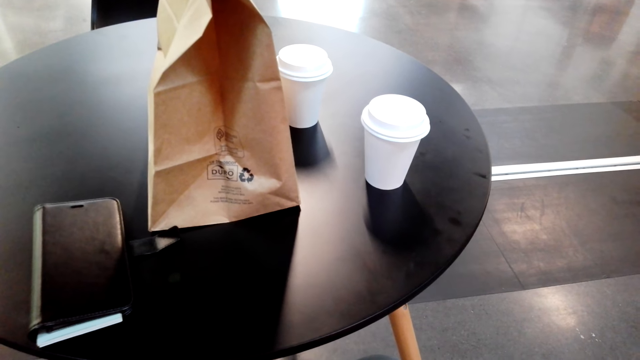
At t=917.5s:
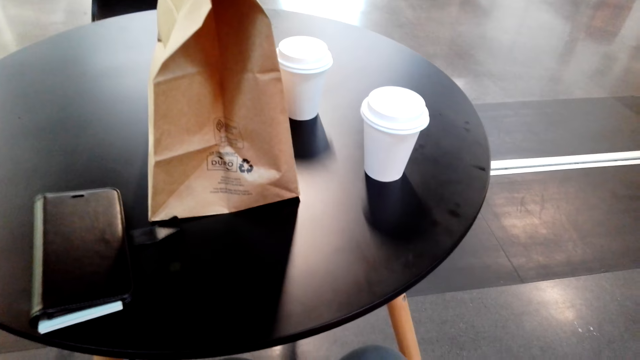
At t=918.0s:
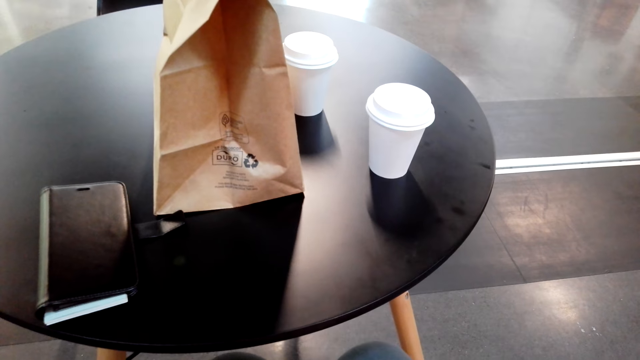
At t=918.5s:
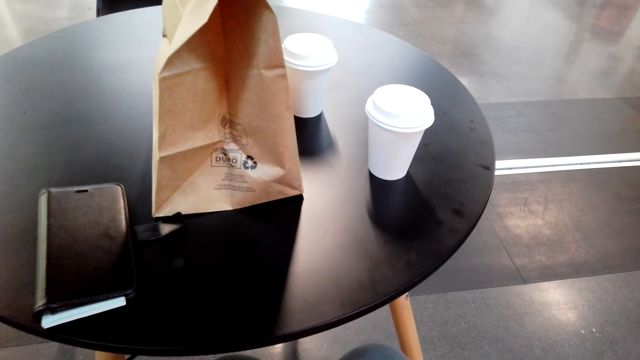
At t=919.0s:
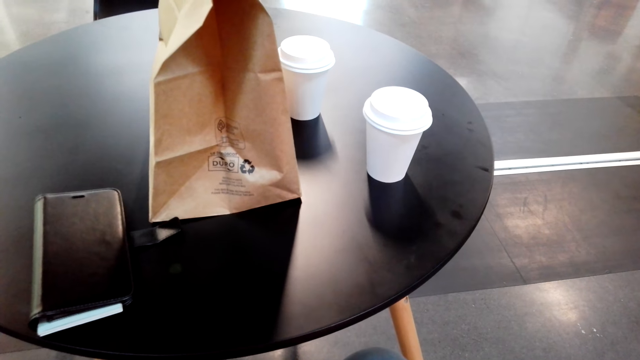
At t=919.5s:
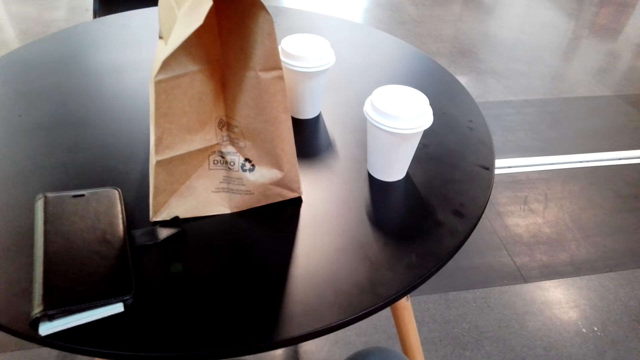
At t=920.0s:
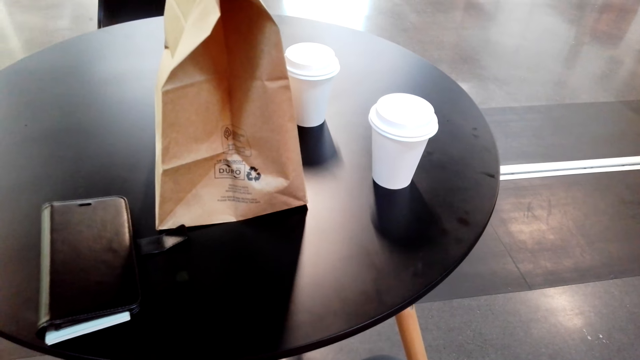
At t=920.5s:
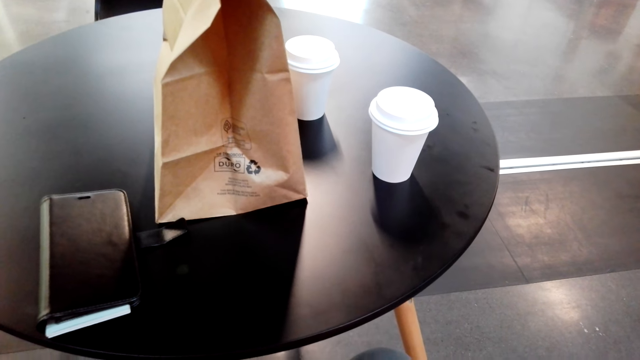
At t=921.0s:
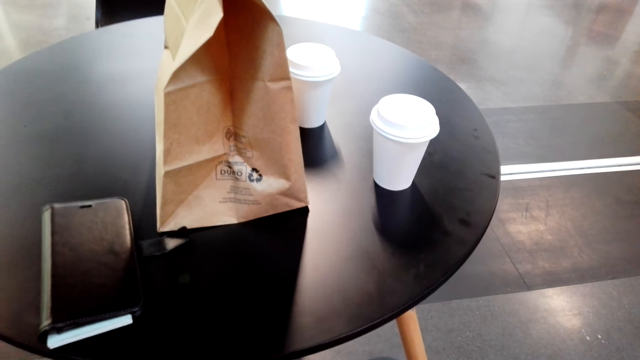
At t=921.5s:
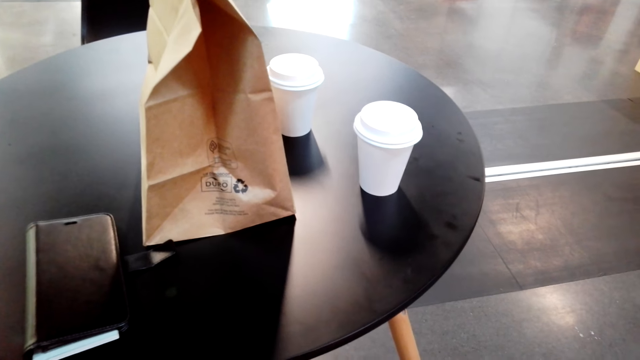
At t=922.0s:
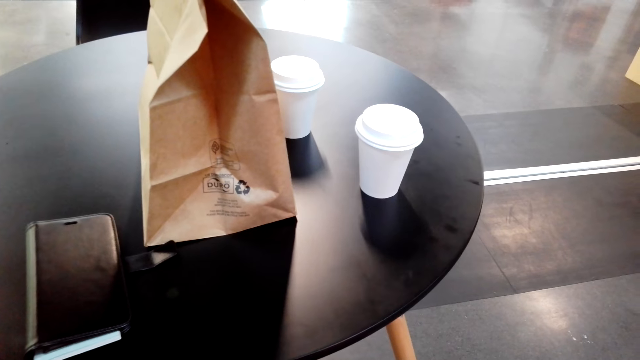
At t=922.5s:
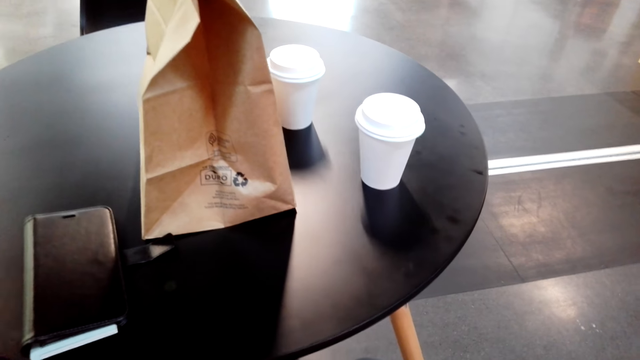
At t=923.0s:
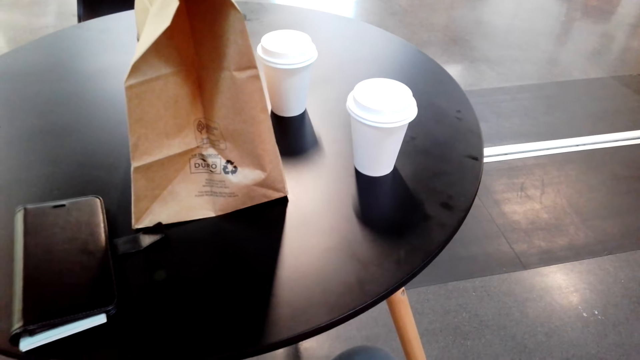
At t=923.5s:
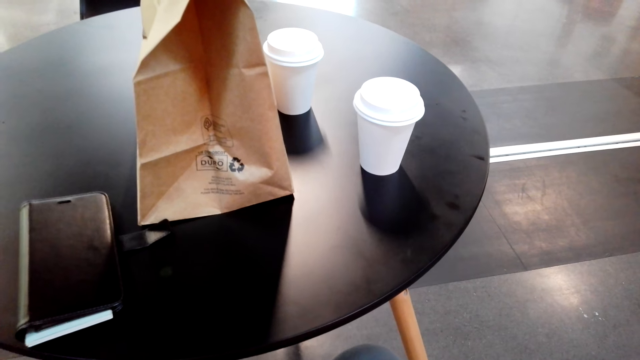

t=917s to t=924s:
The camera wearer operates the phone.

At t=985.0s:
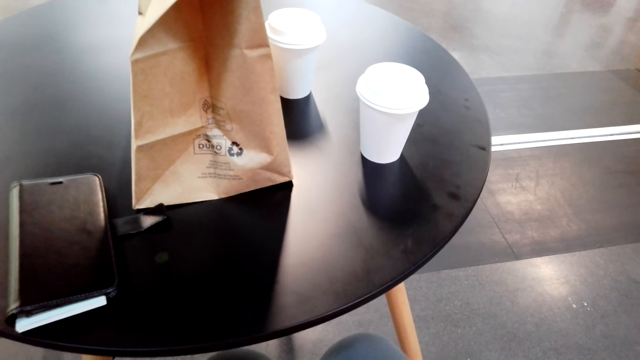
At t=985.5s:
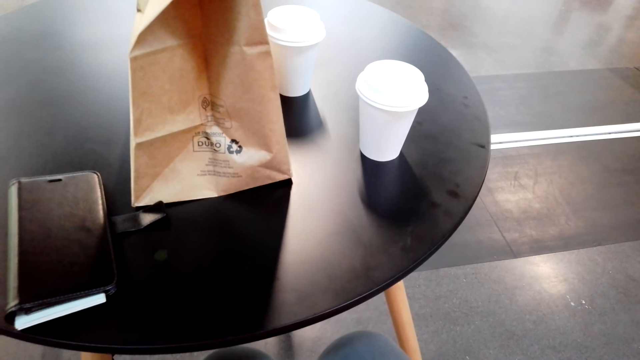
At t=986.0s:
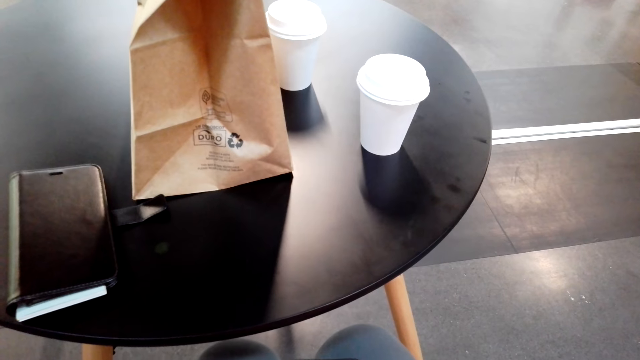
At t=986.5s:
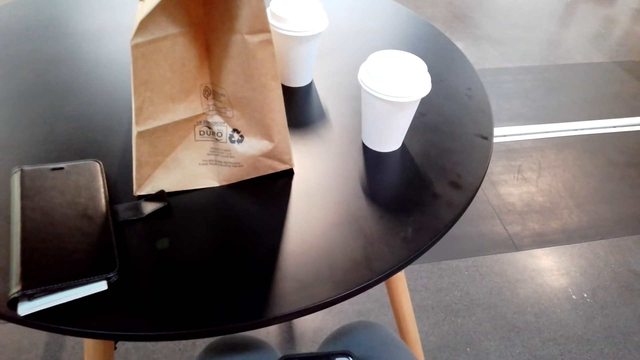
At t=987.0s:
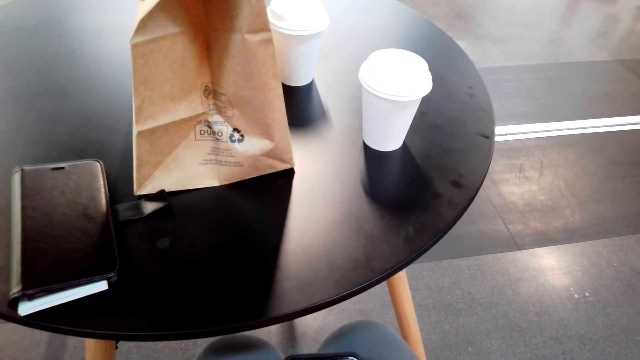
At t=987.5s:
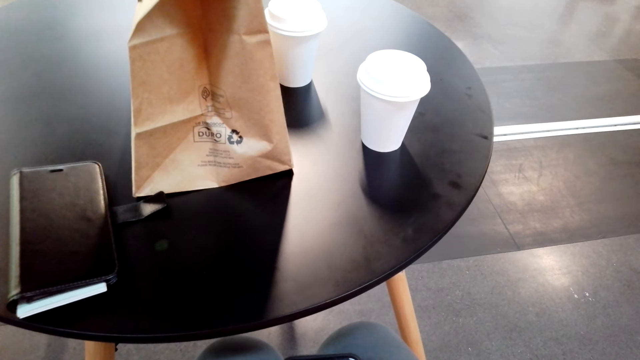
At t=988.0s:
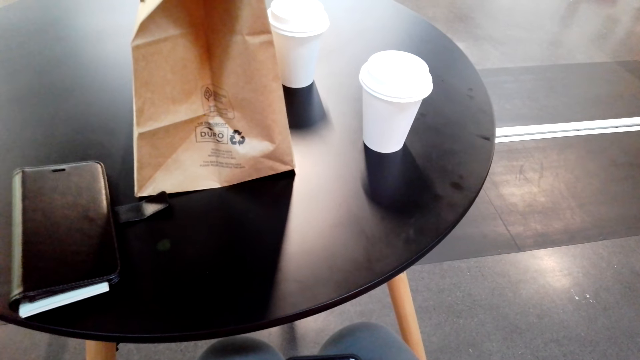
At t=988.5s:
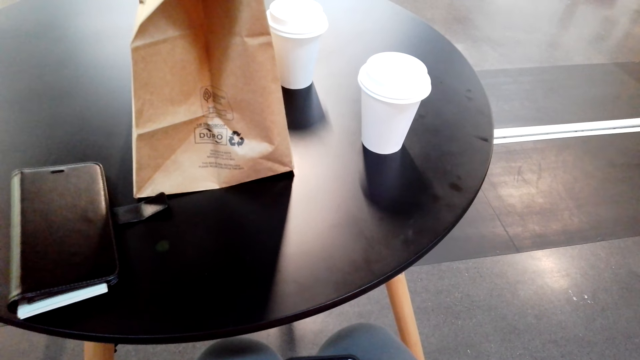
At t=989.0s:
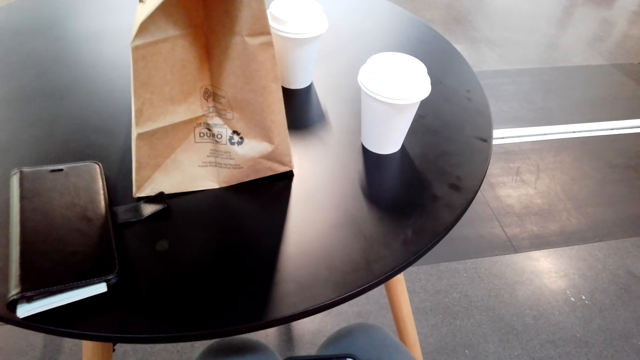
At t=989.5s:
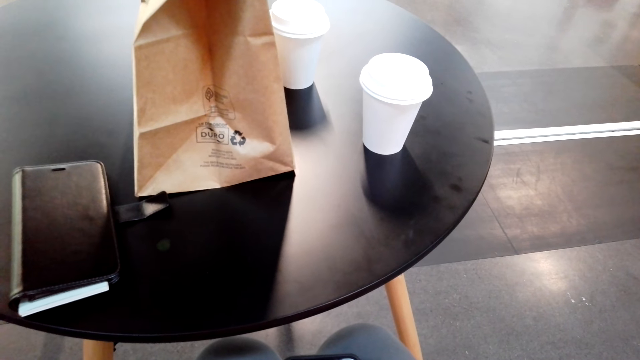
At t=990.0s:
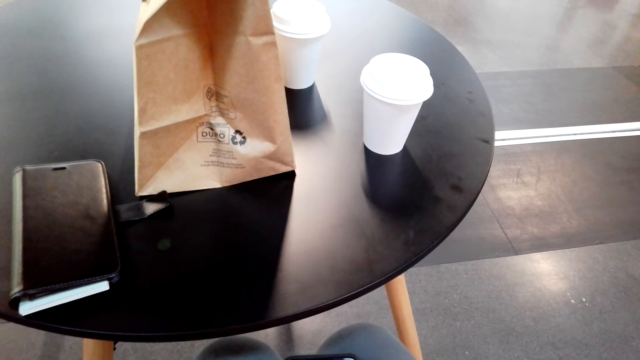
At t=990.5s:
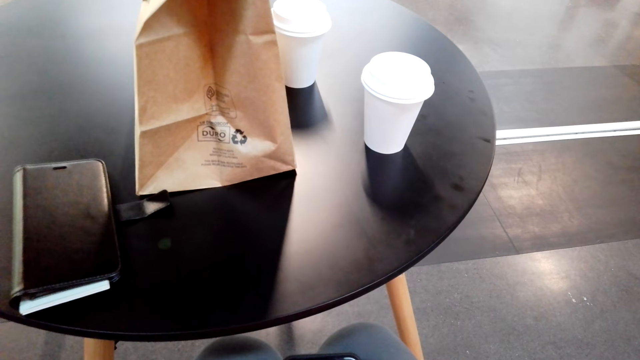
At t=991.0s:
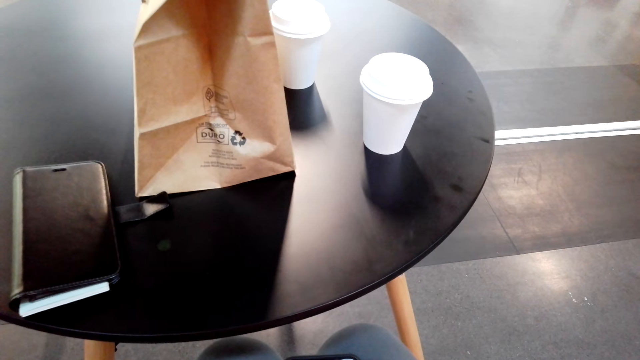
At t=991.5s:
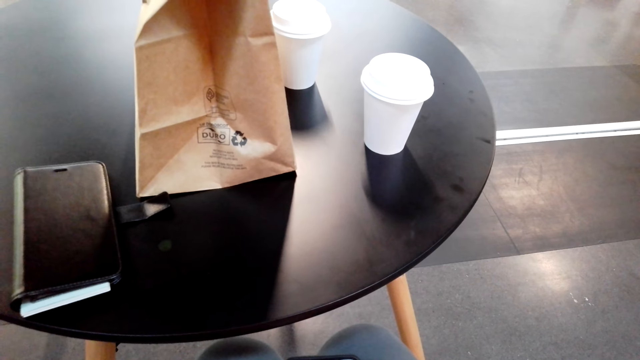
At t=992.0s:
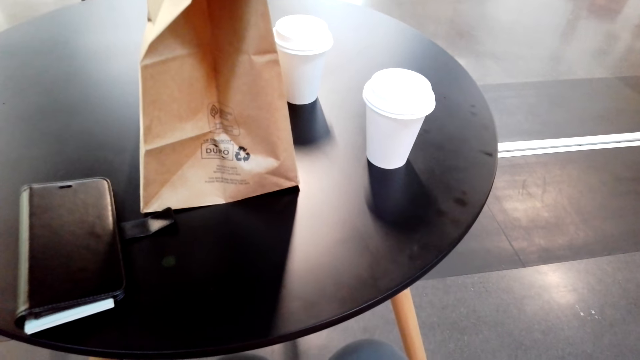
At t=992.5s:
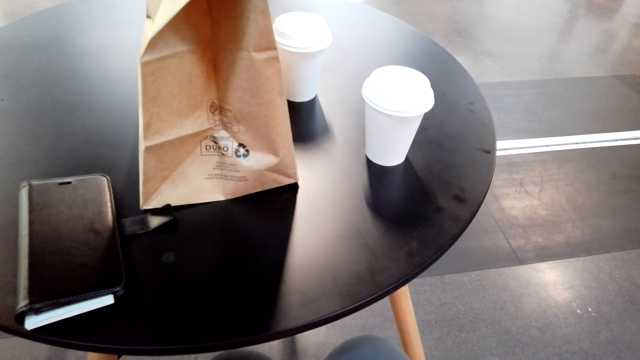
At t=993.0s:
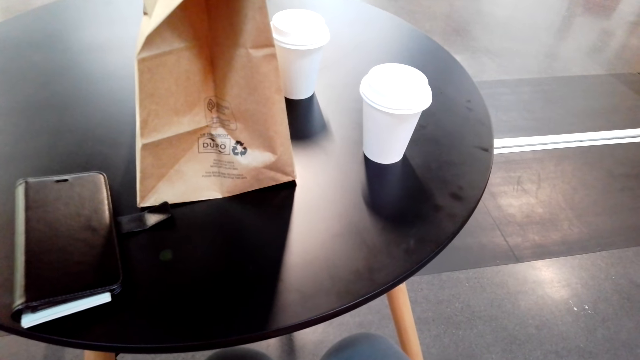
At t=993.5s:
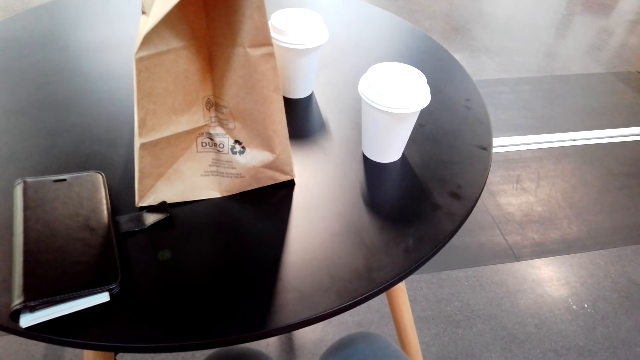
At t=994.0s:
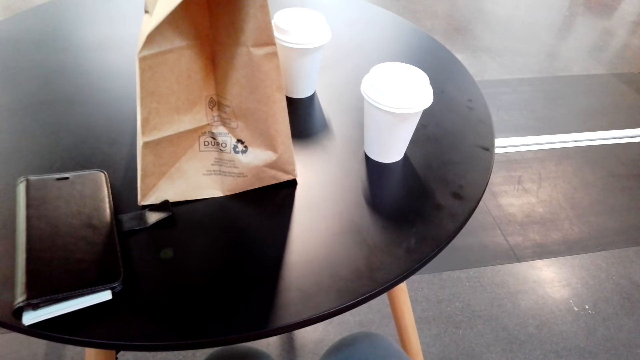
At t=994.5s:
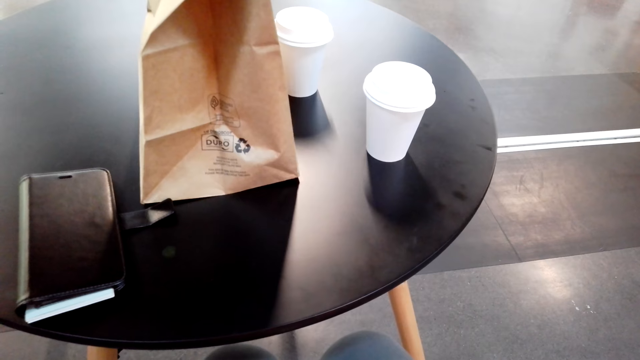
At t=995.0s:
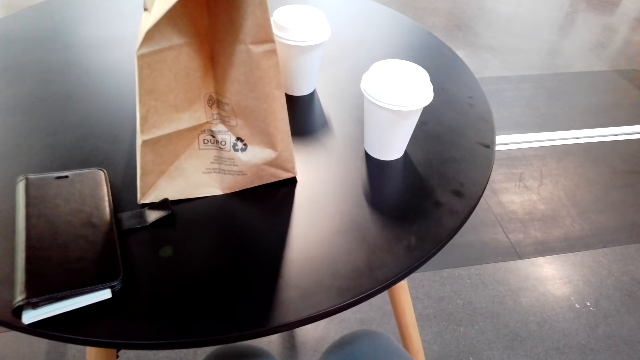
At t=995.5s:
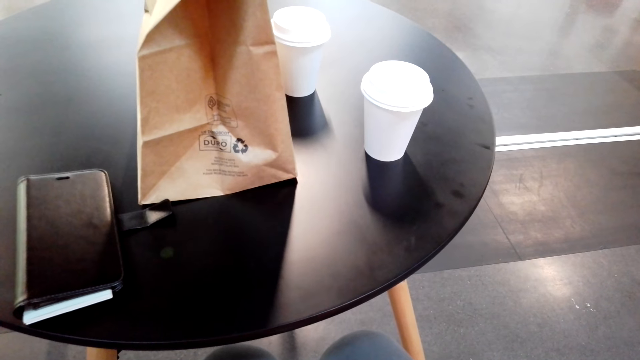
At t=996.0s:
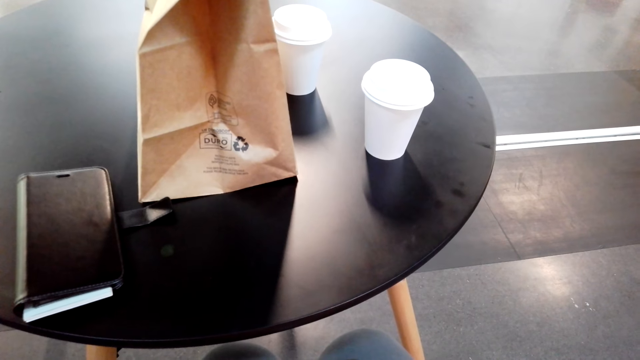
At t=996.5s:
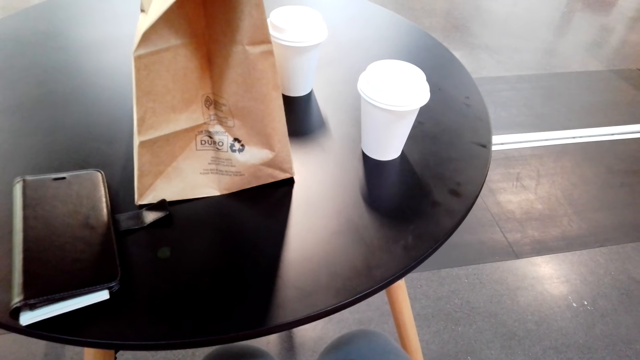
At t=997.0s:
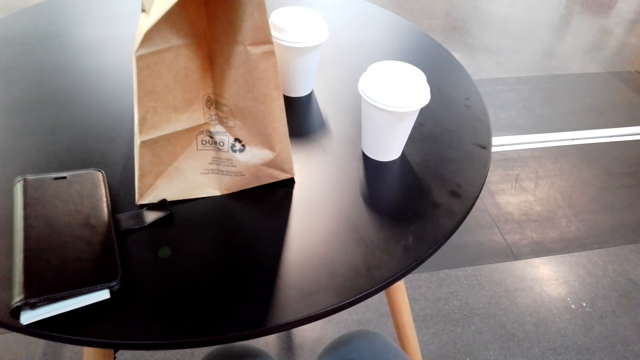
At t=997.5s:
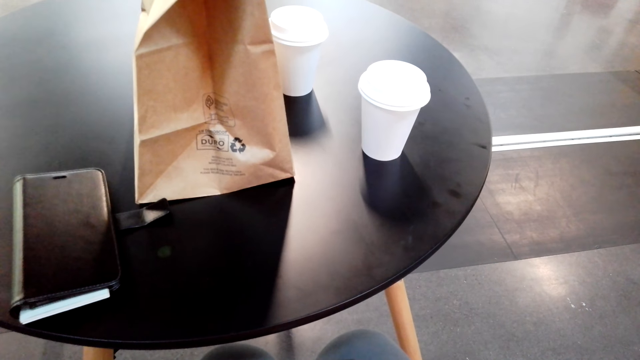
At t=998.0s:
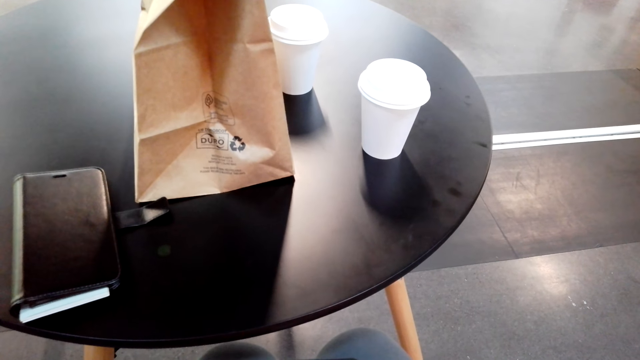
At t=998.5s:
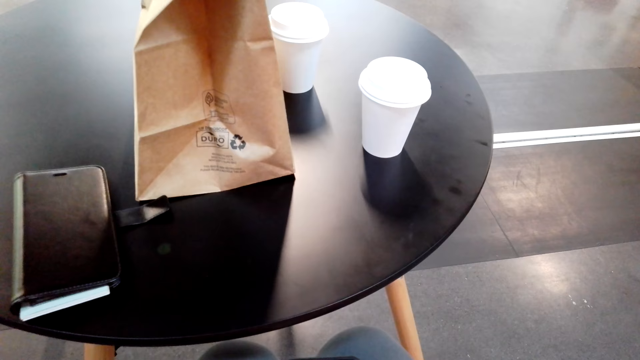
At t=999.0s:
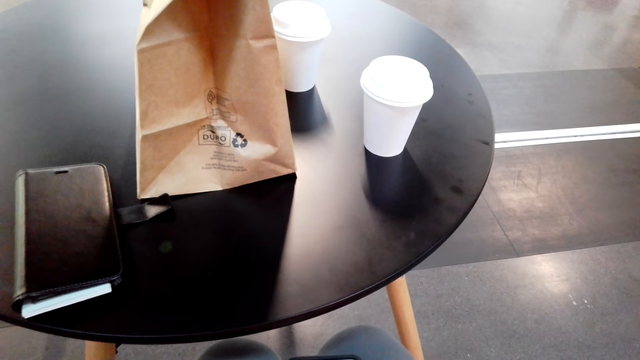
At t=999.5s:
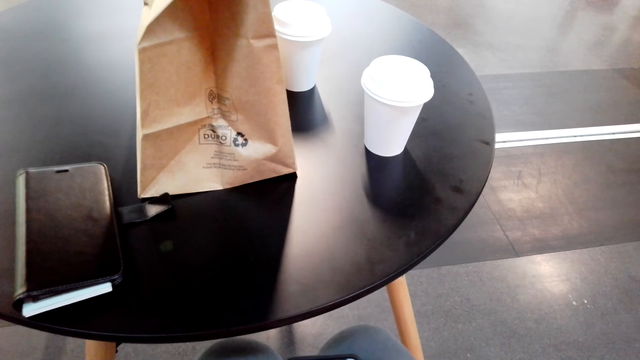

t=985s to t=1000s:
The camera wearer holds the phone. They look around the supermarket.
